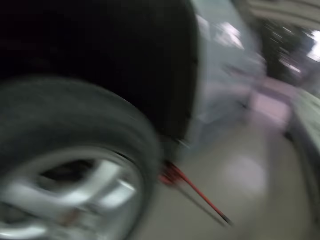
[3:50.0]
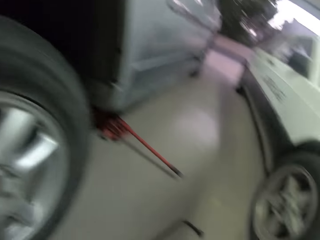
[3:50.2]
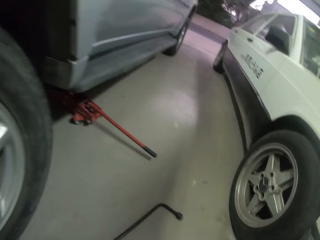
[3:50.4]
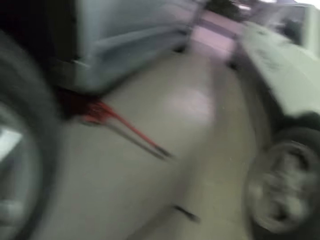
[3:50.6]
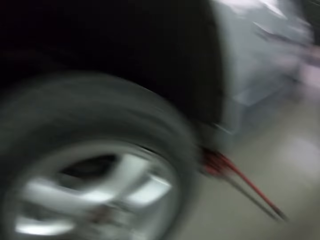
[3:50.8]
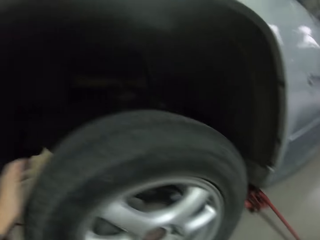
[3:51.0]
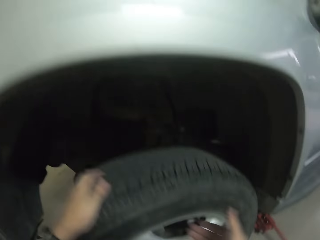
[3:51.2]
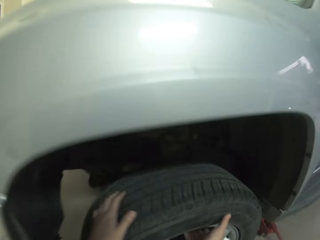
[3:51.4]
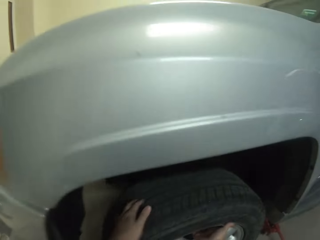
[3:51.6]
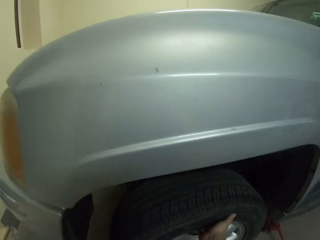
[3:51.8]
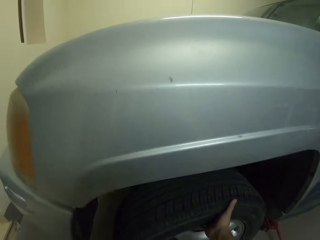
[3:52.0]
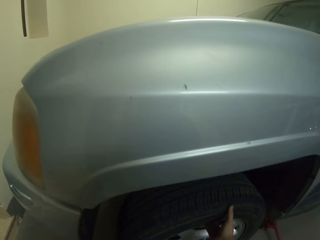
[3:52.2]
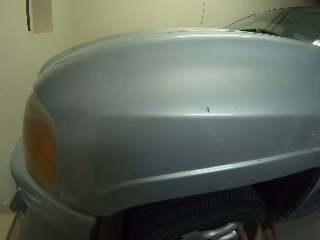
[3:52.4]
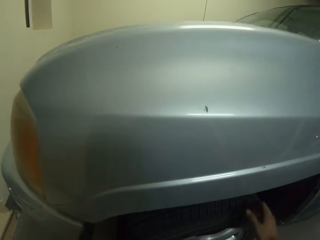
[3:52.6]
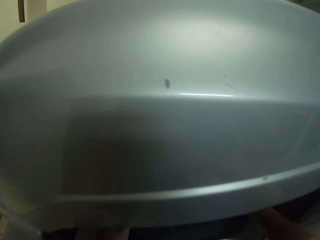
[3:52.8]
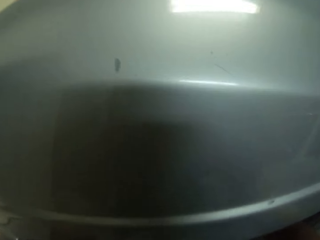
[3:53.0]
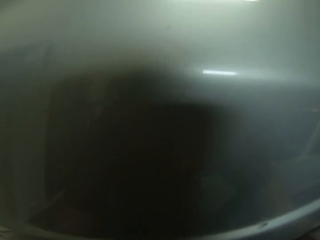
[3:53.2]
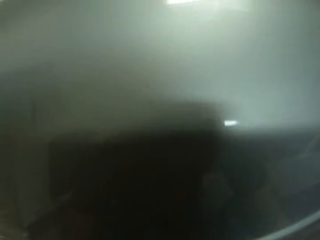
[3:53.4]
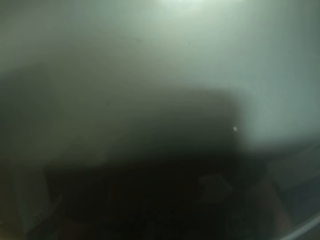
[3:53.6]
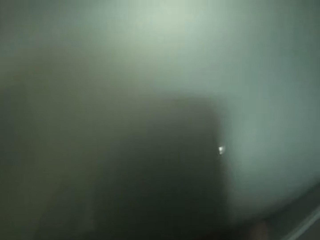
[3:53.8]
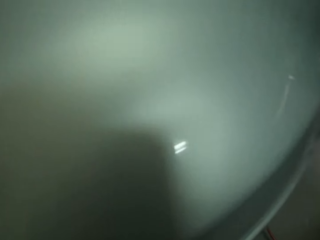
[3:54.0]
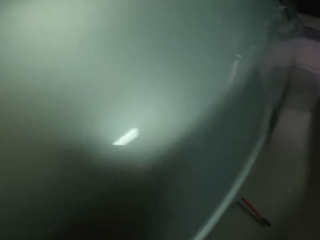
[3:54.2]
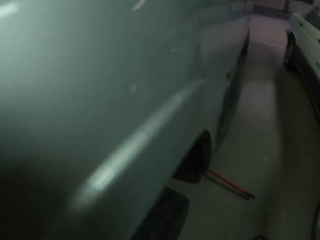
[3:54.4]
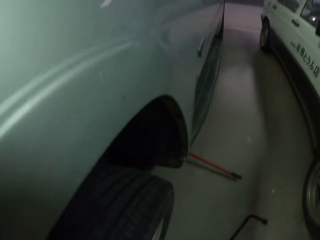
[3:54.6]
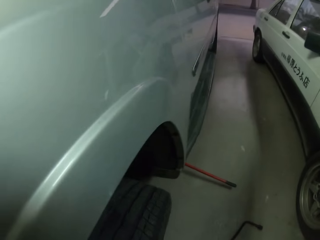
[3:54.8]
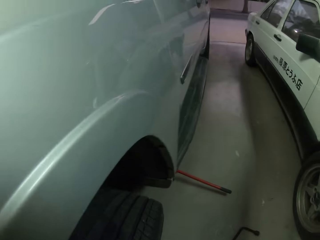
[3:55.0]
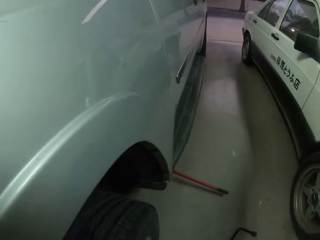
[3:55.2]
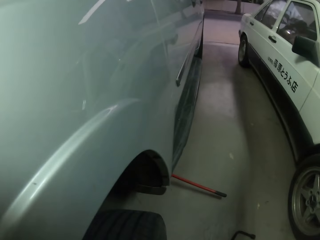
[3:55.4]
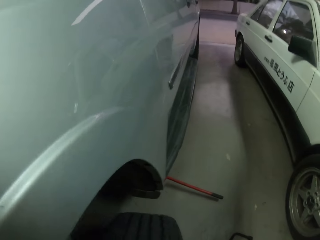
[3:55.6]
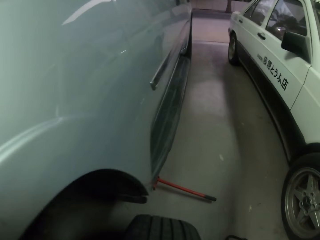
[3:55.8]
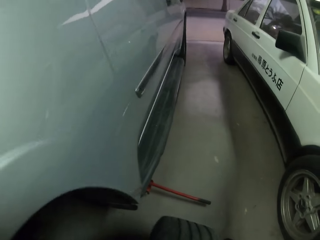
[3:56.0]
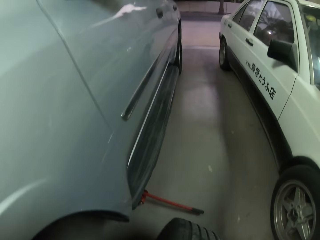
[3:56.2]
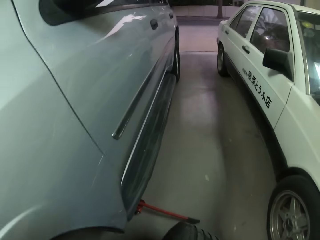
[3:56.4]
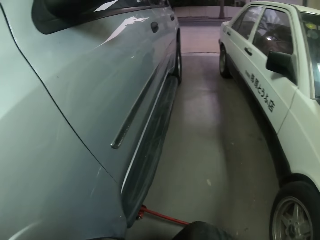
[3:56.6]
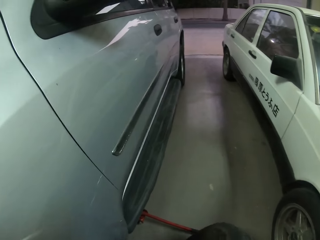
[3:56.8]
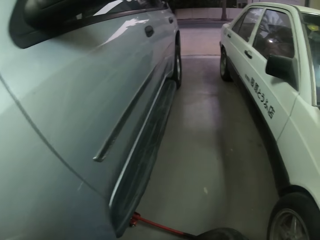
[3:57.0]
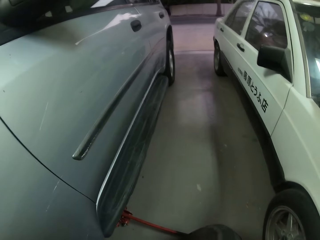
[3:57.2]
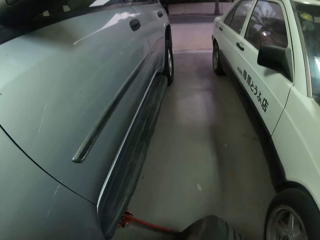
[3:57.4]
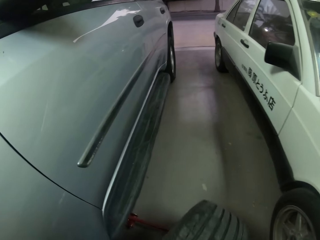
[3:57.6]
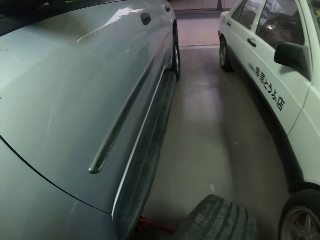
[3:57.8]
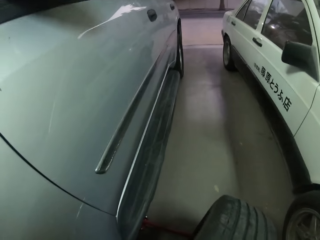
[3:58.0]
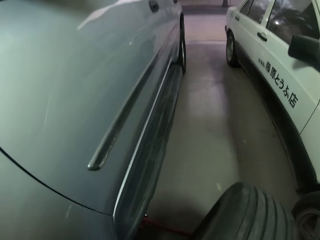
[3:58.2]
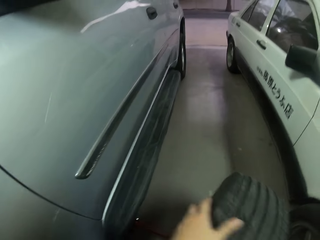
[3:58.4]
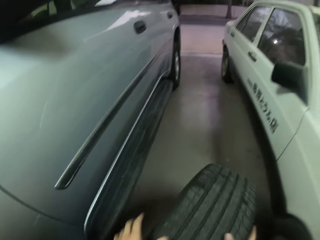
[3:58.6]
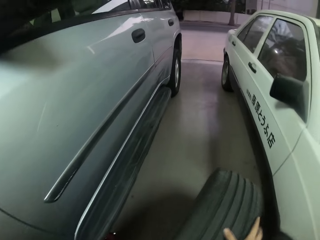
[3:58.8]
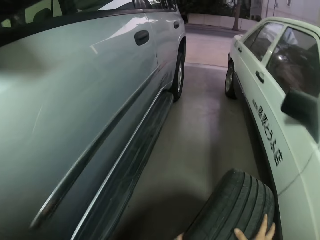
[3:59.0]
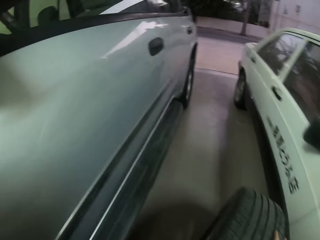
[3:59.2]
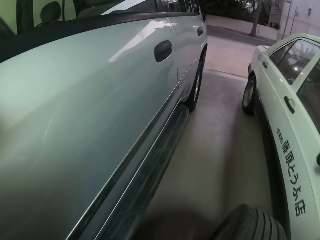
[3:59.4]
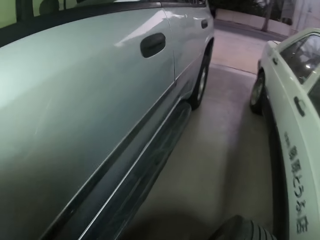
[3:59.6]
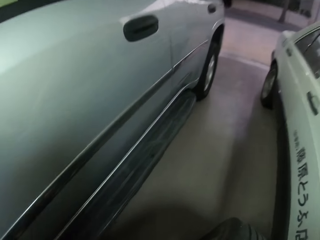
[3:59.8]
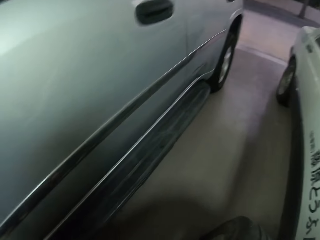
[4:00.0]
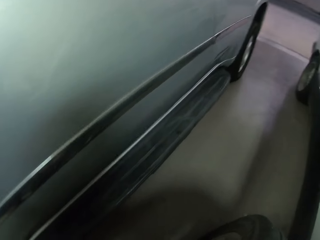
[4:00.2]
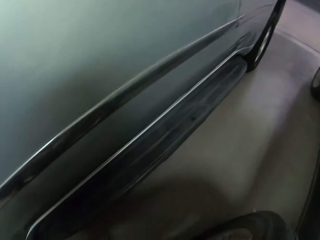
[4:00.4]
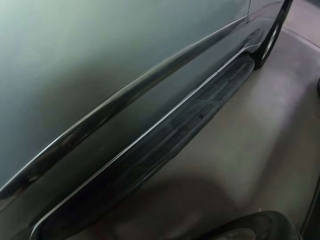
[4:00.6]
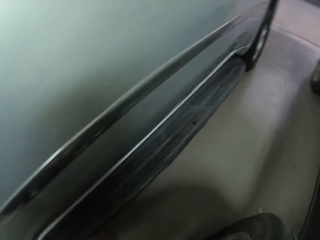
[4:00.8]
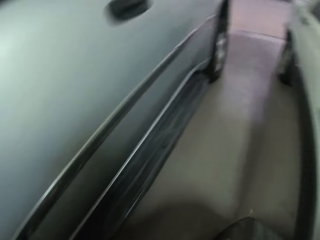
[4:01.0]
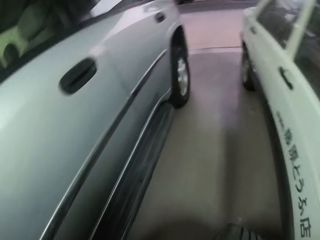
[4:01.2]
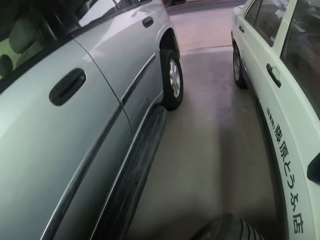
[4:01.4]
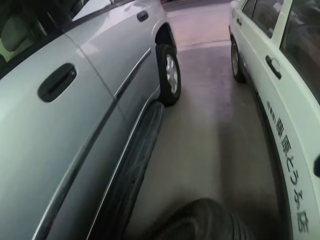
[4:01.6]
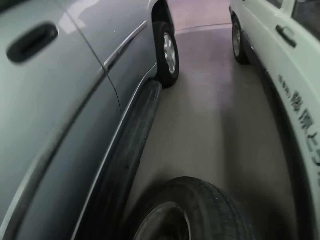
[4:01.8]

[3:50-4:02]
The camera wearer removes the tyre from the car with his hands. He moves the tyre aside.

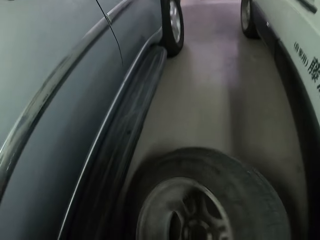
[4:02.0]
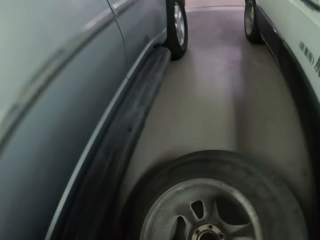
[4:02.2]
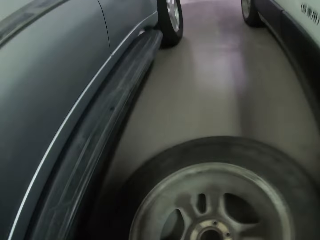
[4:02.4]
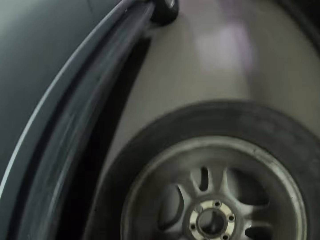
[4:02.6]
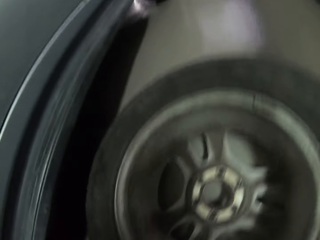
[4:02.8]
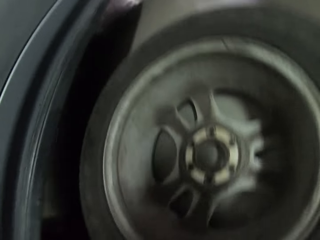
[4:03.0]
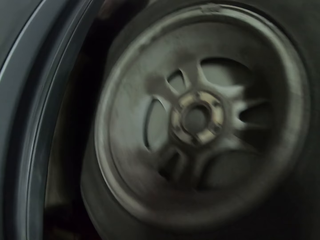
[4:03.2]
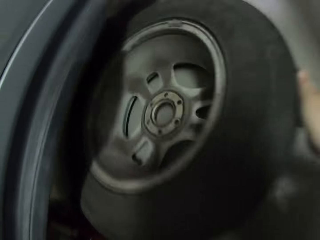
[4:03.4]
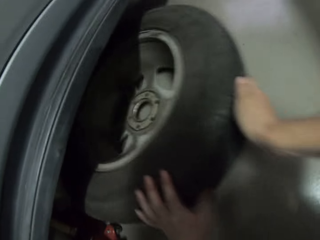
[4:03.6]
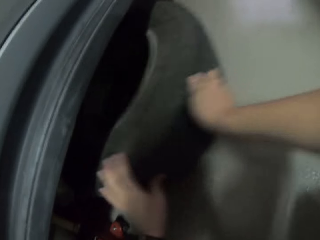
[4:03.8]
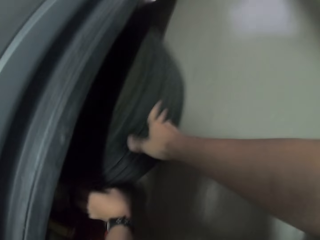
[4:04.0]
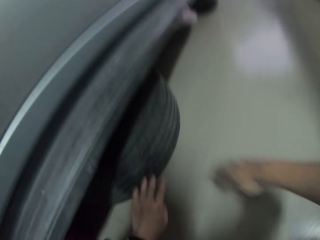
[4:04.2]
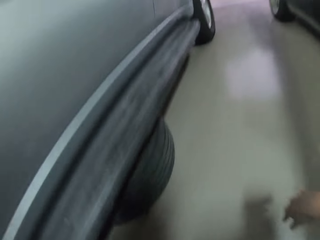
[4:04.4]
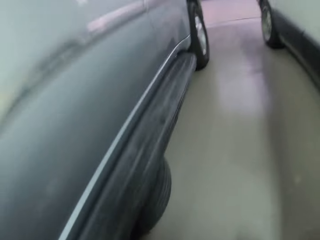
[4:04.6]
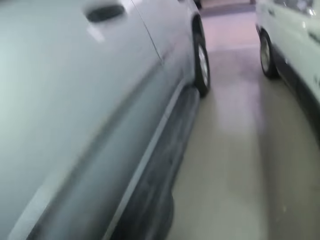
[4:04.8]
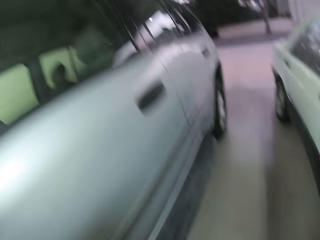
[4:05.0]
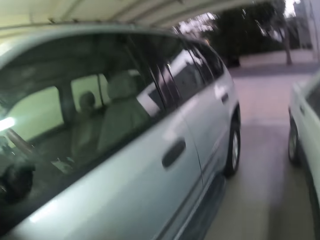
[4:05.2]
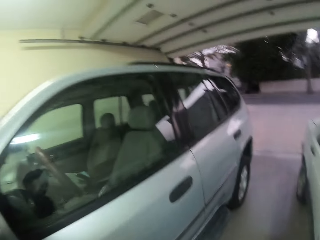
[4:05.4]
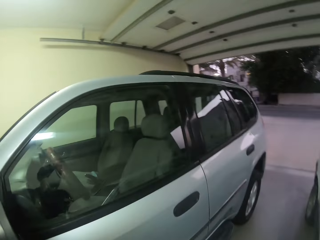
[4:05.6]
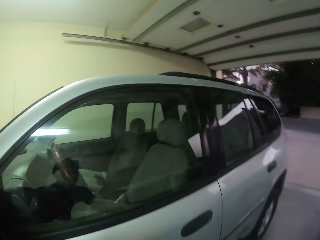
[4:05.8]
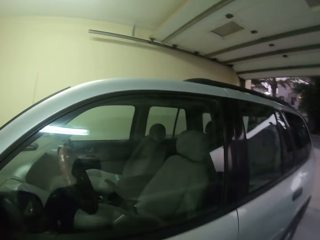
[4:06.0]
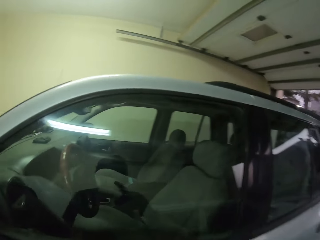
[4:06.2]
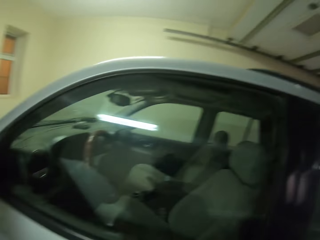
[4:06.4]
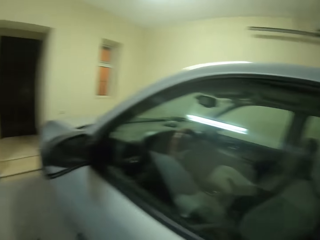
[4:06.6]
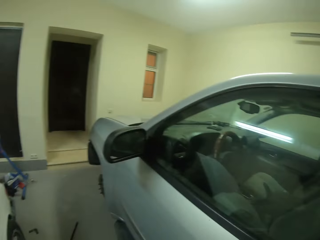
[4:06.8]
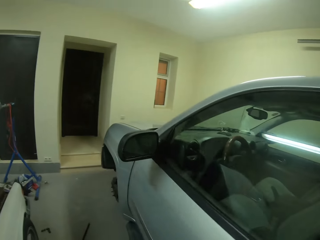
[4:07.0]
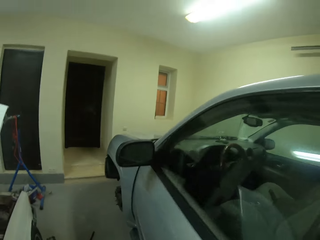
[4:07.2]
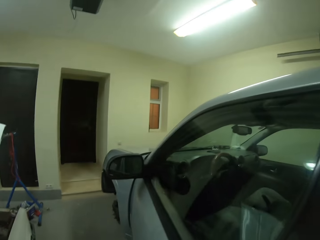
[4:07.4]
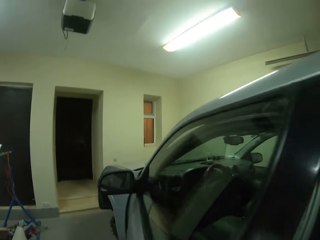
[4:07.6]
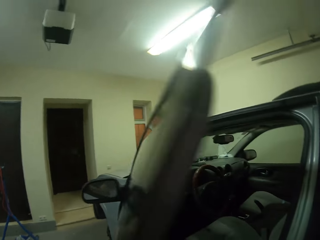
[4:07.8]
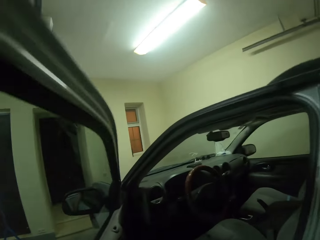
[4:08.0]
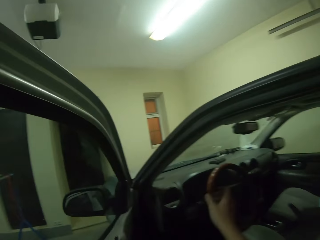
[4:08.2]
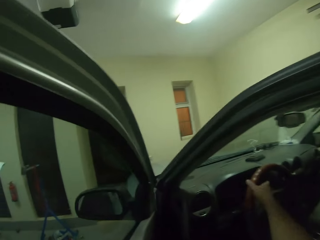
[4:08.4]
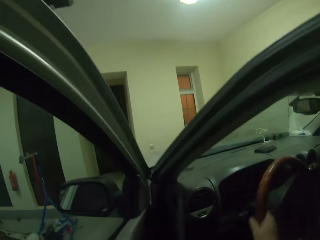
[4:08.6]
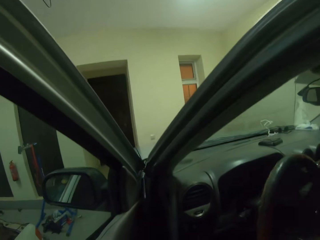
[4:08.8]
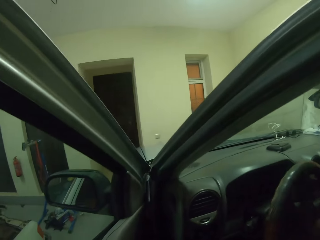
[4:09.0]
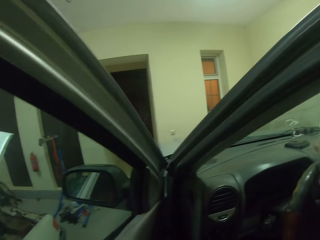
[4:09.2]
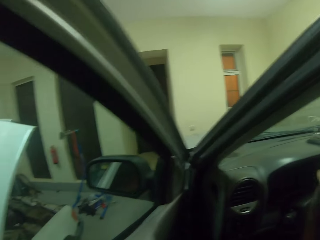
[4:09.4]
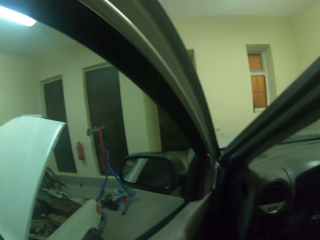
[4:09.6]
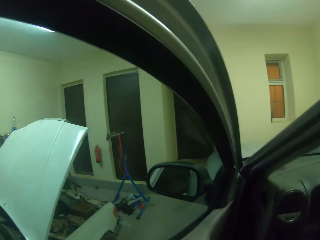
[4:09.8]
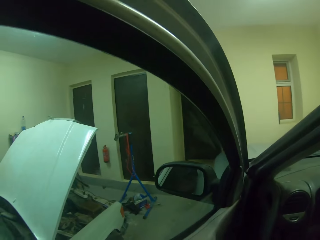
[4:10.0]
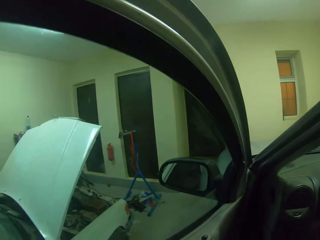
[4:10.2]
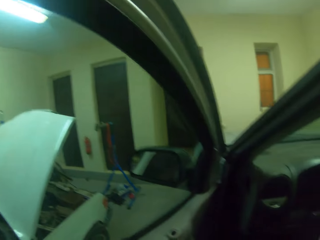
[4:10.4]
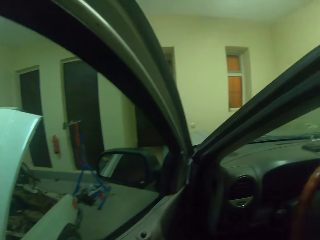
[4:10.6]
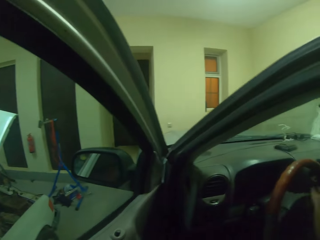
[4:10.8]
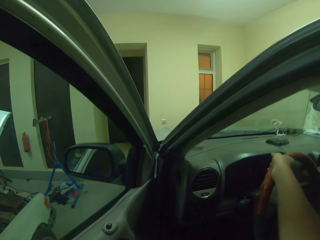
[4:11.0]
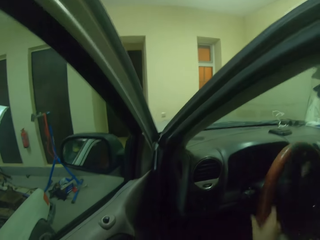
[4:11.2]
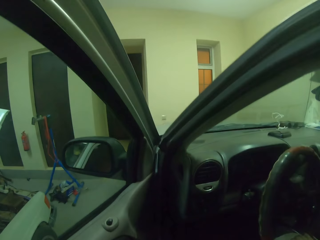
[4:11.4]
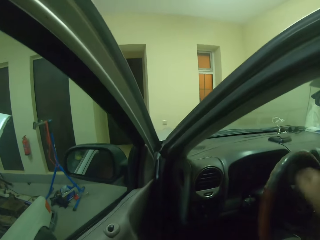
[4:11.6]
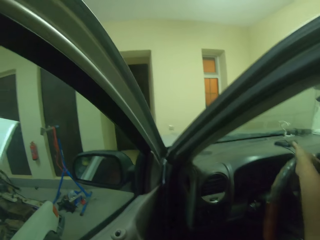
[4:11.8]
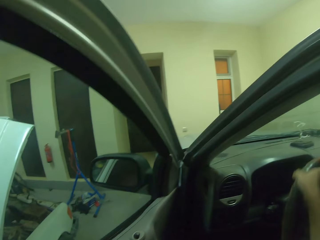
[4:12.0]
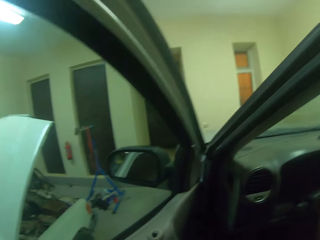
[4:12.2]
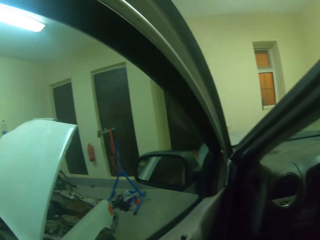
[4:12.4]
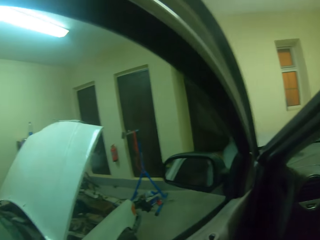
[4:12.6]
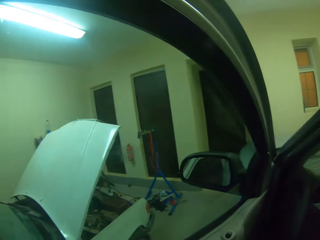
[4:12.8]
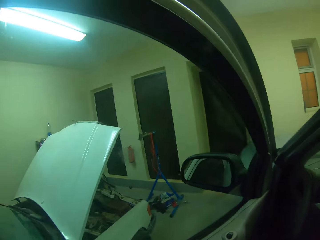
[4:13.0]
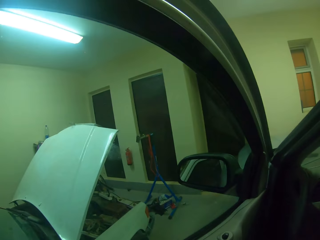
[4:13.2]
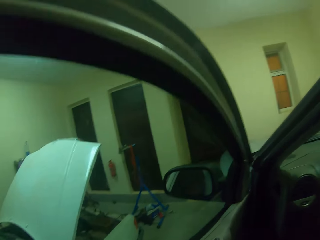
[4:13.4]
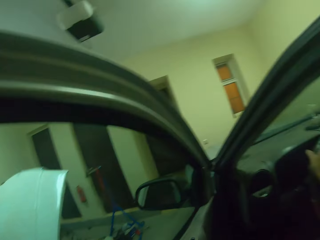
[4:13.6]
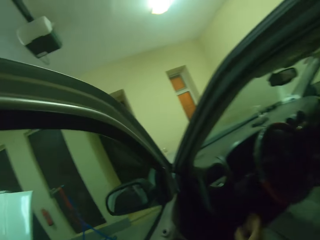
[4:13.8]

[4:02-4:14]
The camera wearer puts down the tire. He opens the car door and turns the steering wheel with his right hand.
